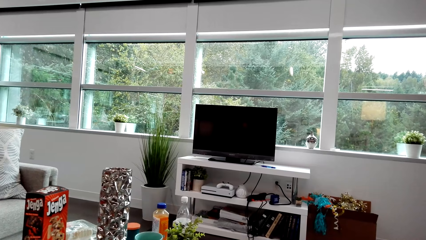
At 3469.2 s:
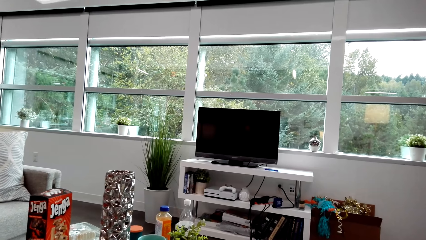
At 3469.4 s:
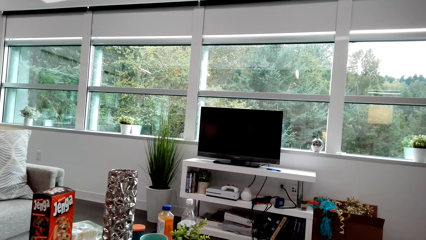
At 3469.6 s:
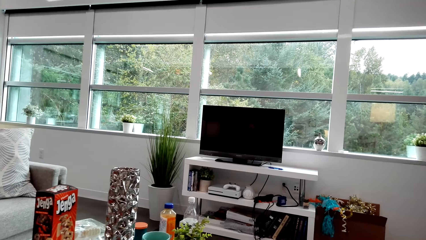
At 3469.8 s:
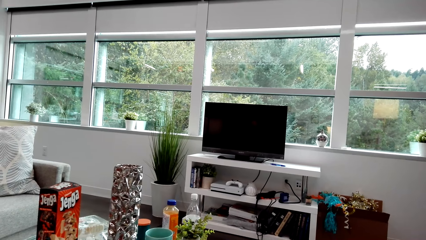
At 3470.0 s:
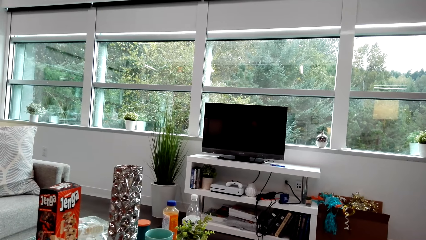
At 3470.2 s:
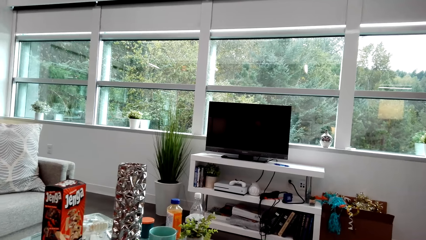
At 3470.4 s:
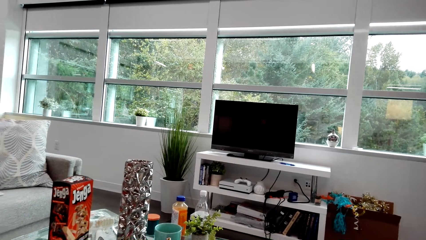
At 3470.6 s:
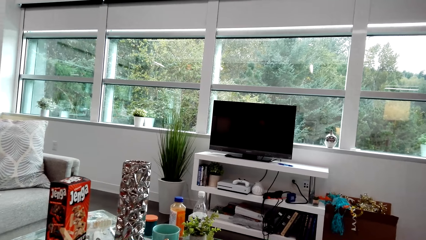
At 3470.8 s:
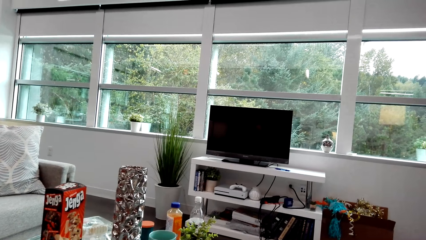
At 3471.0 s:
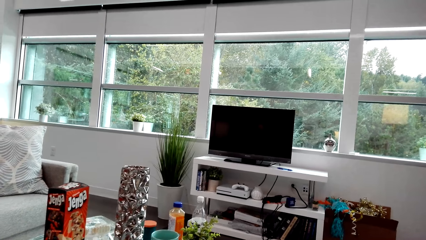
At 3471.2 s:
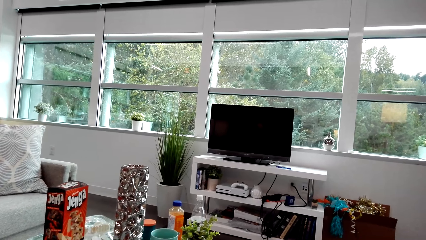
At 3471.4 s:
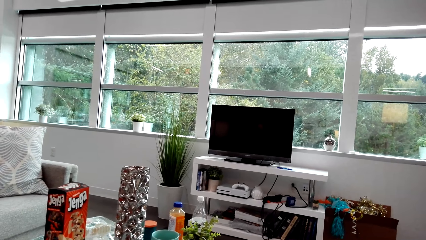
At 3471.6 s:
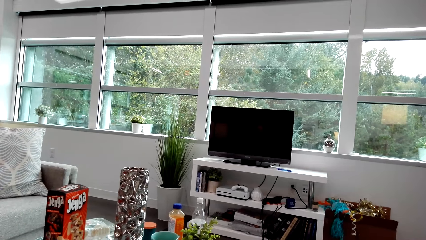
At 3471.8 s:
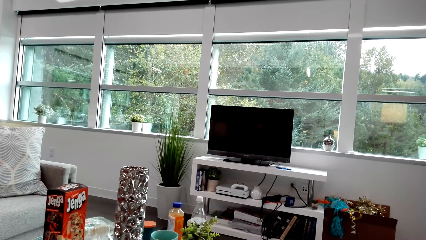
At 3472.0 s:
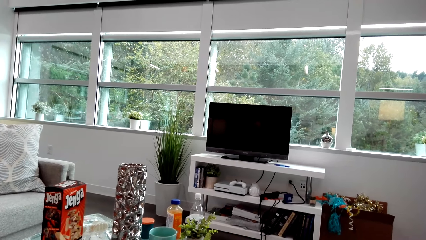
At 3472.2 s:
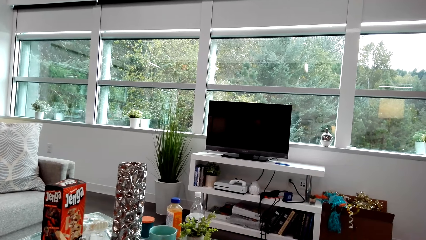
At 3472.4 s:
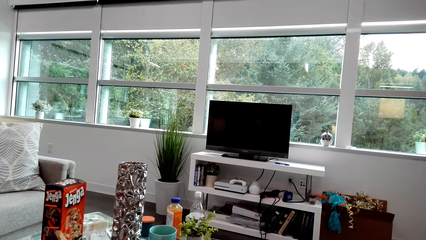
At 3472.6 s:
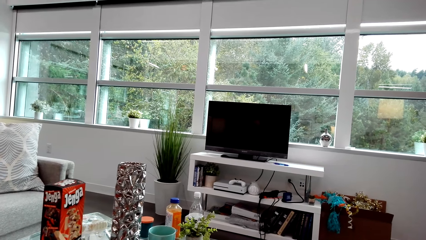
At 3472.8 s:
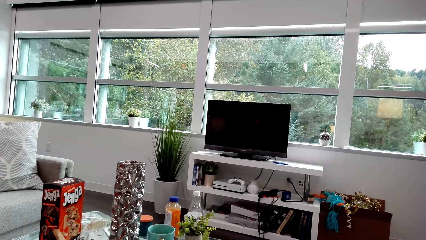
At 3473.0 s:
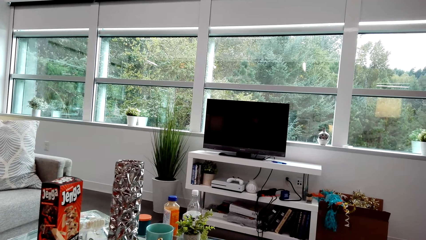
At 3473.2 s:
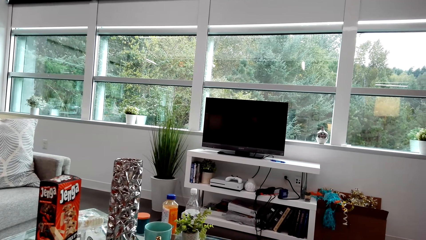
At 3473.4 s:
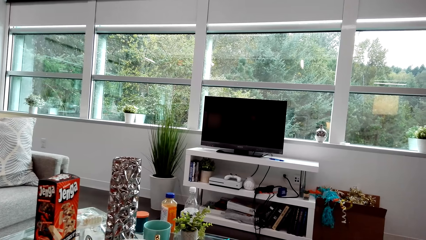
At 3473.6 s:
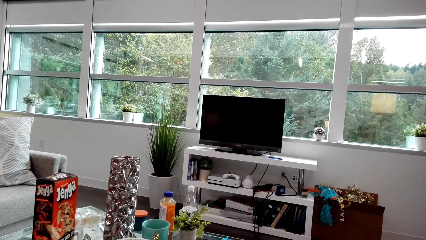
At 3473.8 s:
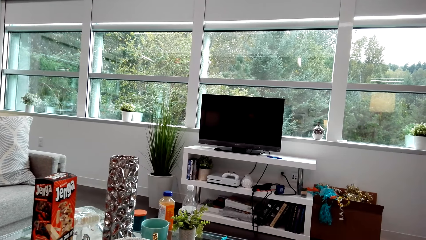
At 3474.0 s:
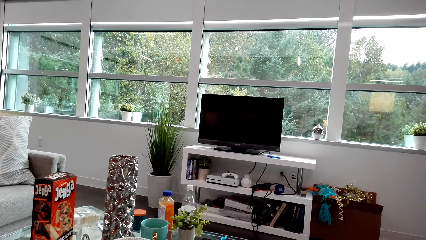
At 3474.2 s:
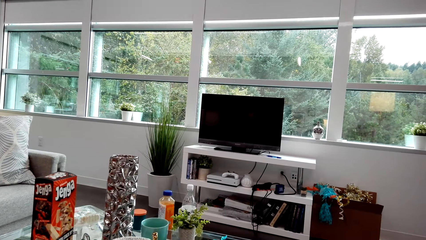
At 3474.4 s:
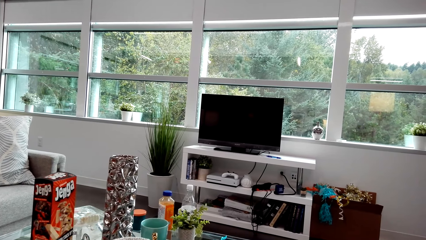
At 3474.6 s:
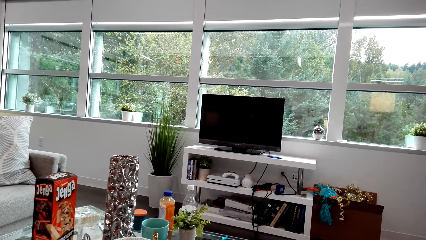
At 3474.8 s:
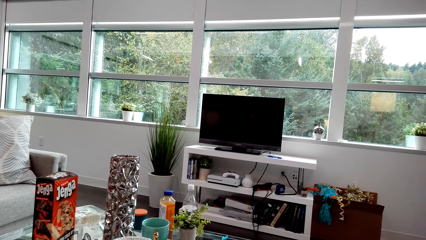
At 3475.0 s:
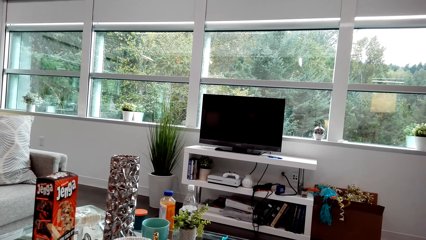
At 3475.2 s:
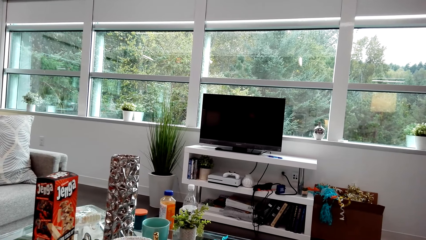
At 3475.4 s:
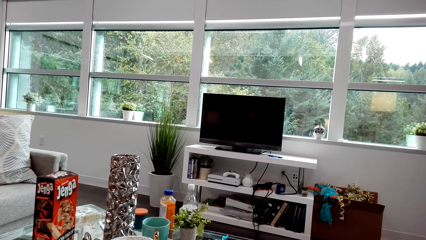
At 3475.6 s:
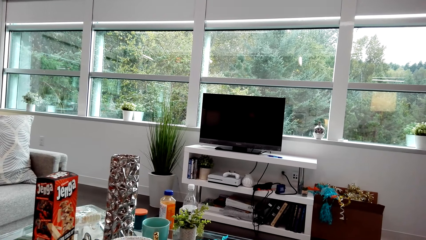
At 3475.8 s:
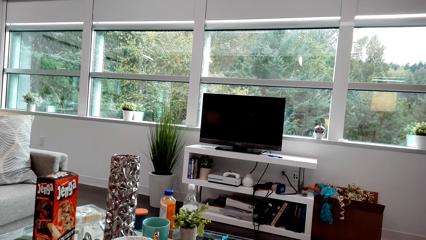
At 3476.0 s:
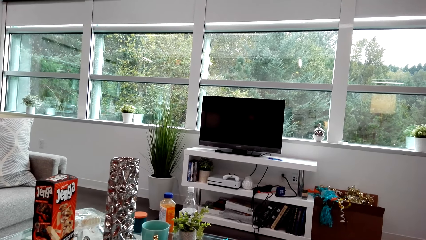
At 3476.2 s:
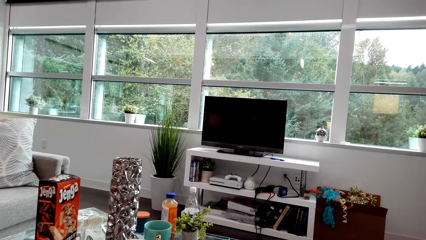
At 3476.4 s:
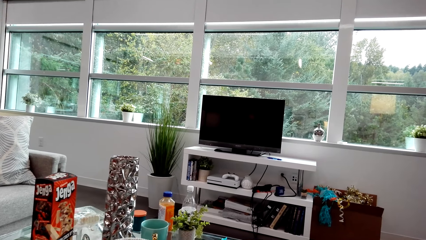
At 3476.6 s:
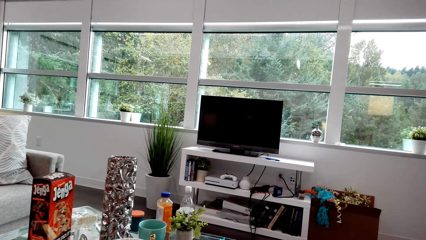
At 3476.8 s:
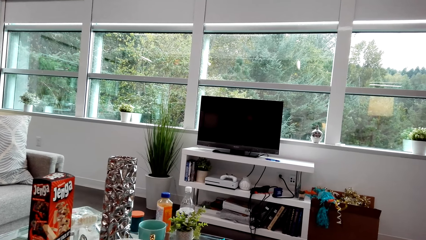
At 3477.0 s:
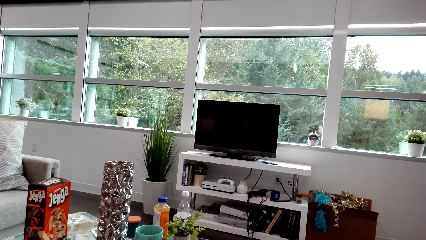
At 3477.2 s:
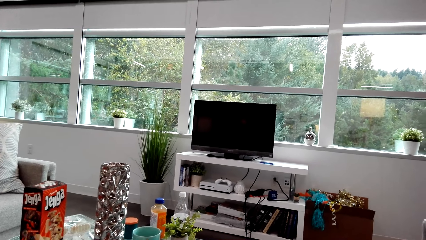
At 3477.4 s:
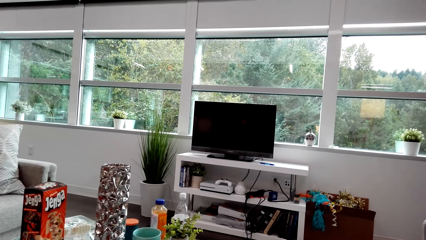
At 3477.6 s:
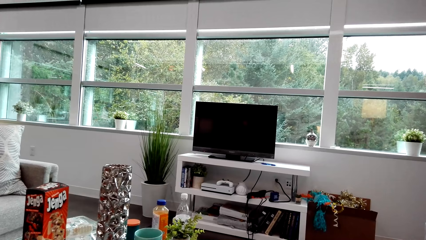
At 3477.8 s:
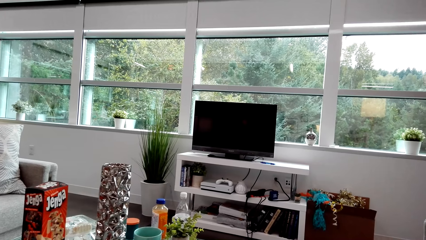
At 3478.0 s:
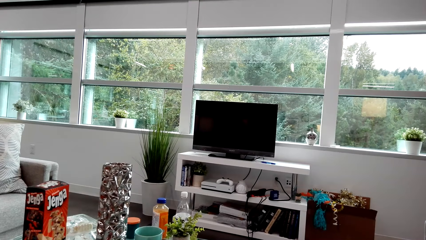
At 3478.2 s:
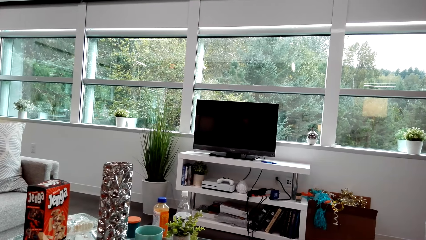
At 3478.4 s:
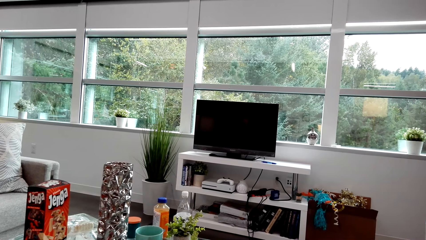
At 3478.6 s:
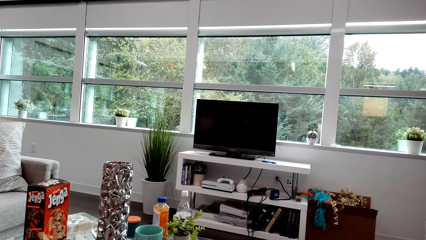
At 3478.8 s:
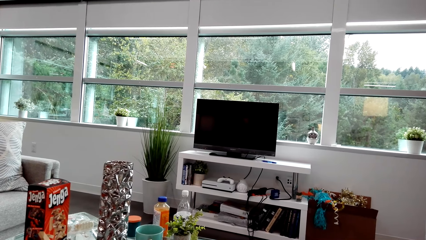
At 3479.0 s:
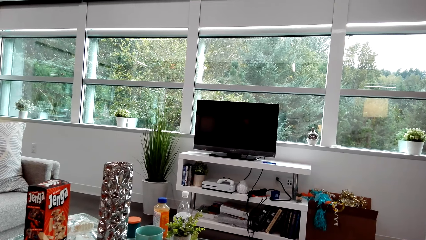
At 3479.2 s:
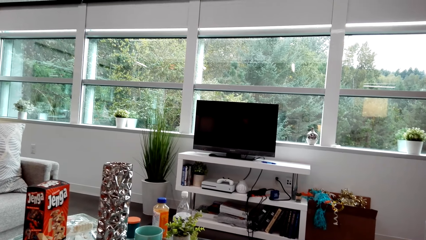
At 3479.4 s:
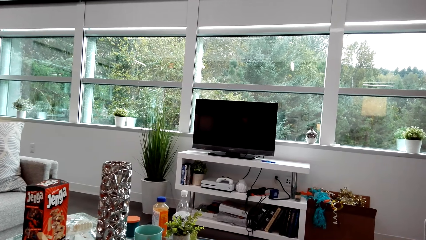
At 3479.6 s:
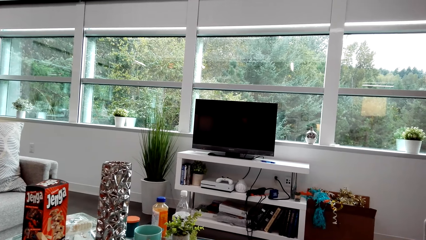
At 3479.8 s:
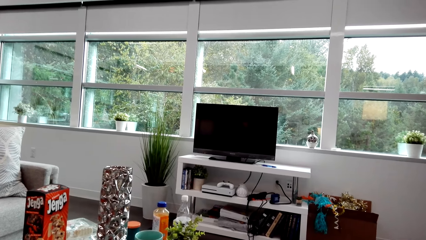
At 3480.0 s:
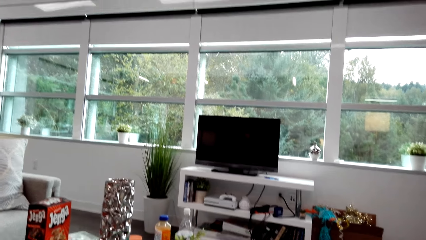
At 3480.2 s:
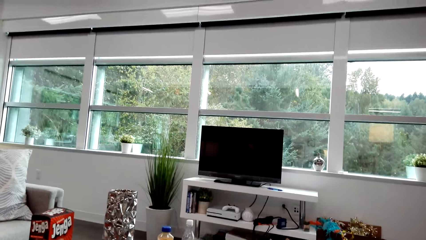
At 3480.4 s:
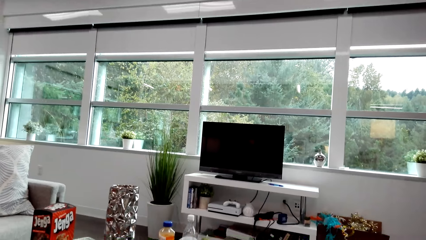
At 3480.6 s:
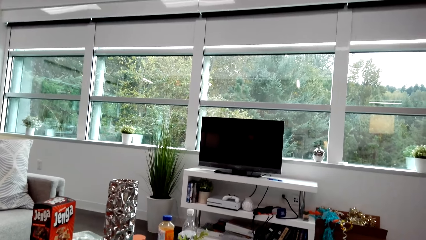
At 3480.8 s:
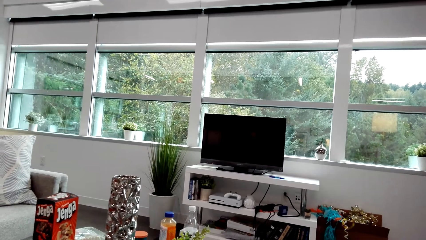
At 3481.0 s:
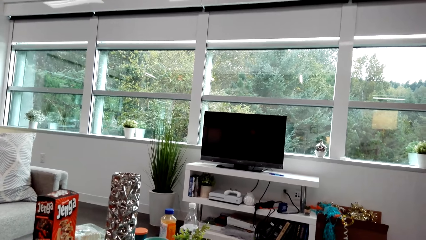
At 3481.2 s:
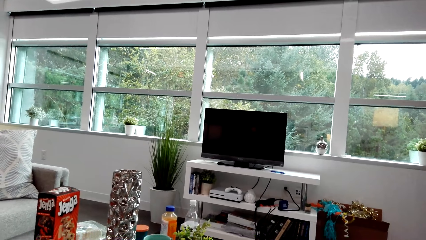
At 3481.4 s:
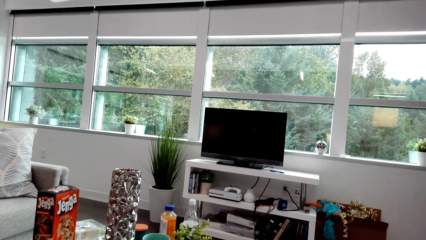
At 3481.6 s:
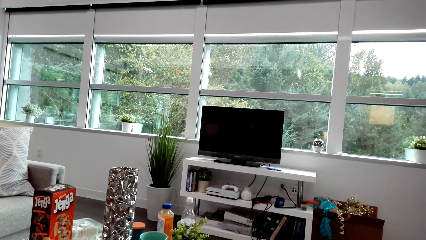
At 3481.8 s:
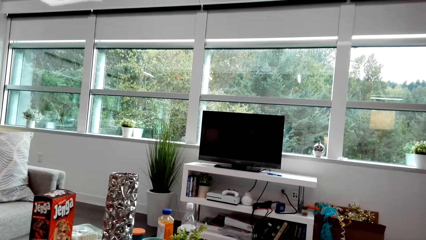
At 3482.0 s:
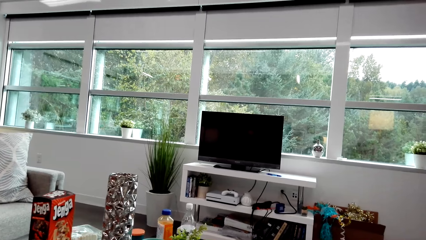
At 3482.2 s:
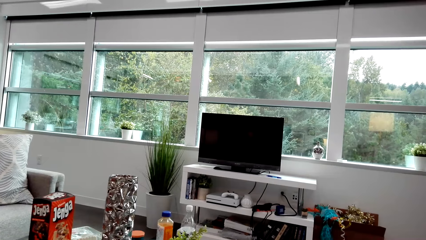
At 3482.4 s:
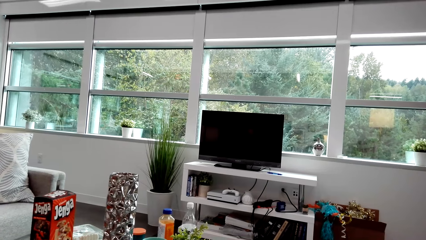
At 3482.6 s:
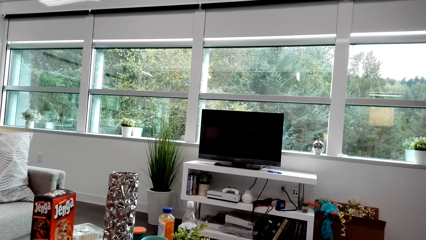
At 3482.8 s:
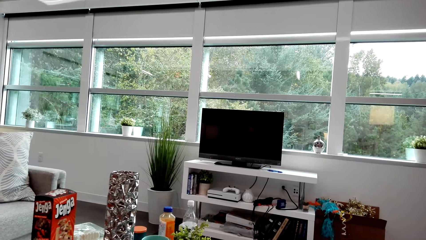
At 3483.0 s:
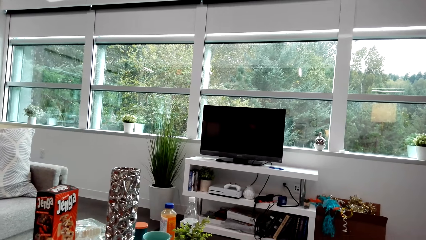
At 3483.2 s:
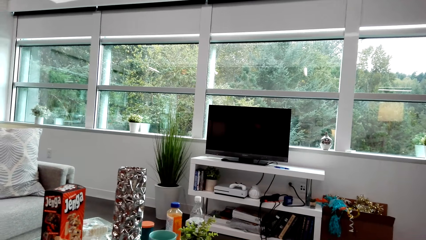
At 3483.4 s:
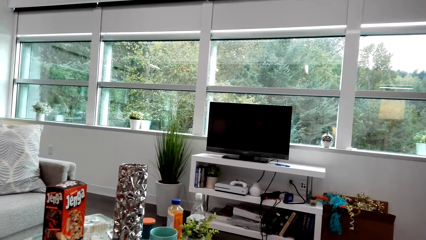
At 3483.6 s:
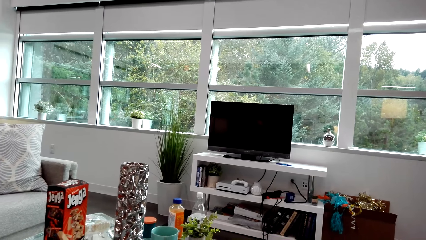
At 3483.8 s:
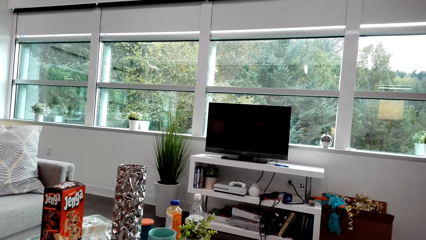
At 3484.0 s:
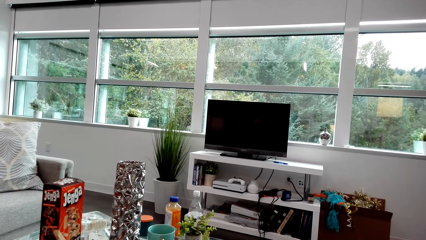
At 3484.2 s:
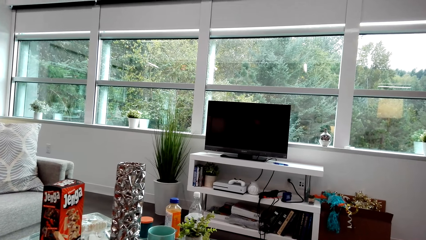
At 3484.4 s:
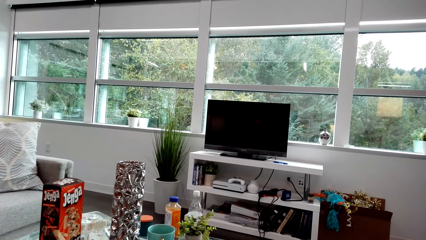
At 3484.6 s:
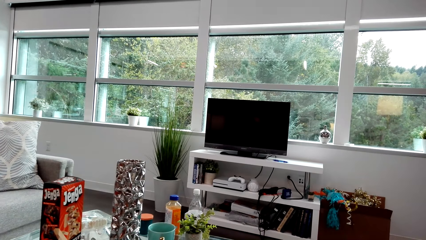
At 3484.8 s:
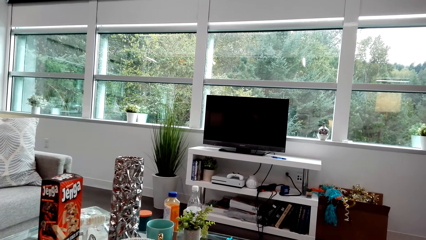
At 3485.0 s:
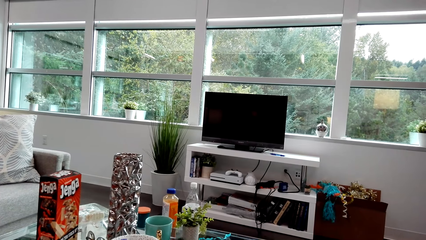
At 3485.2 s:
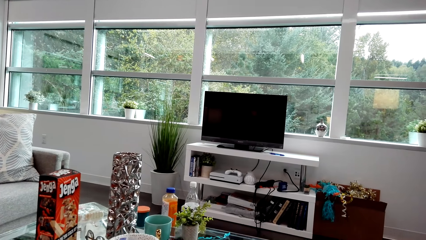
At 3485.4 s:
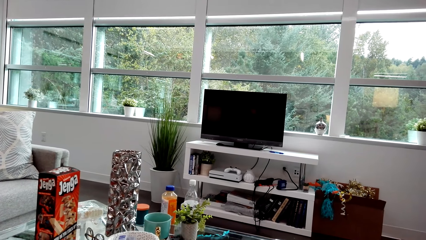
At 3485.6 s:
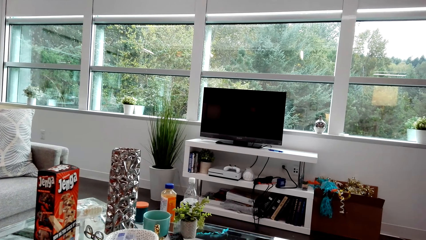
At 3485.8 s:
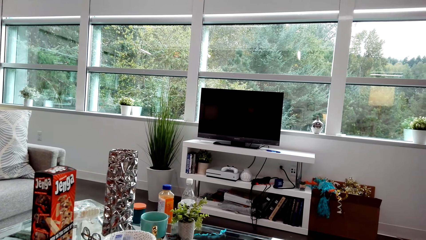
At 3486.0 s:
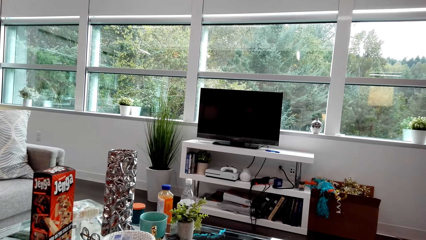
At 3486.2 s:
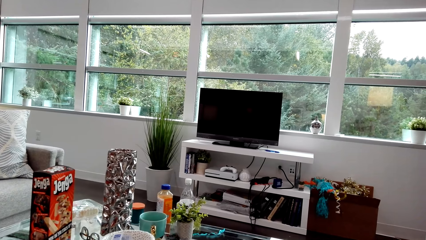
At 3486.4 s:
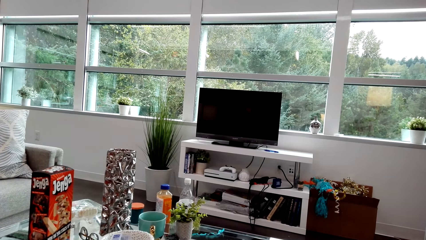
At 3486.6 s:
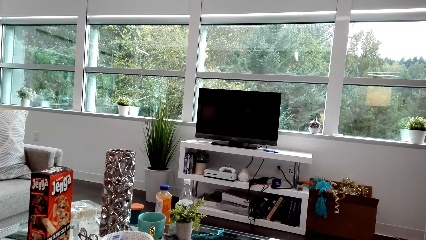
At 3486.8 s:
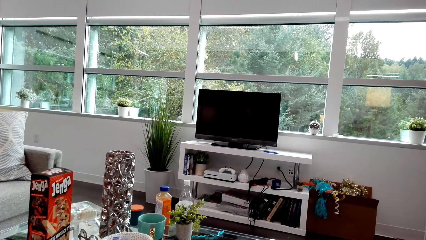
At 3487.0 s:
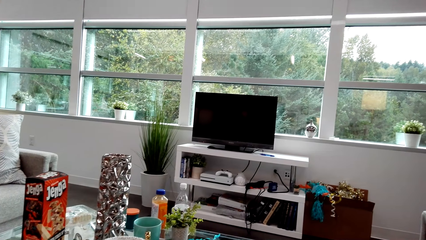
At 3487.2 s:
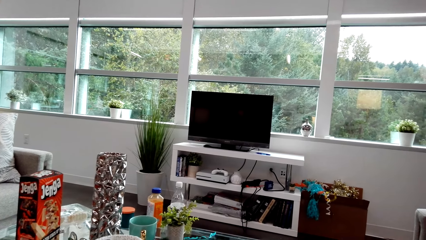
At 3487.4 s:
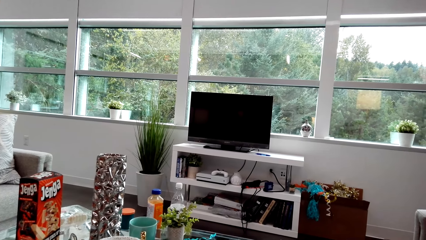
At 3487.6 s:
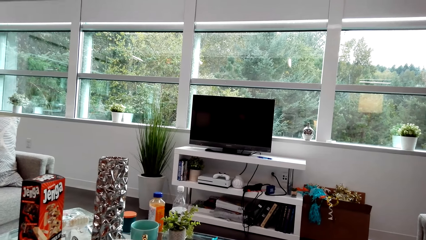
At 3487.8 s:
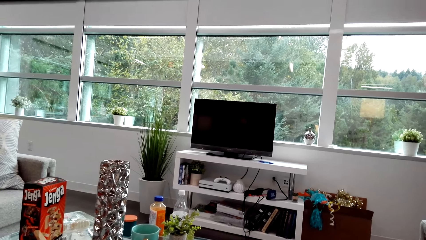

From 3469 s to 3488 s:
The camera wearer looks around. They dialogue with a lady. The lady dialogues with the camera wearer. The camera wearer stares at something. They dialogue with the lady. They look around.
